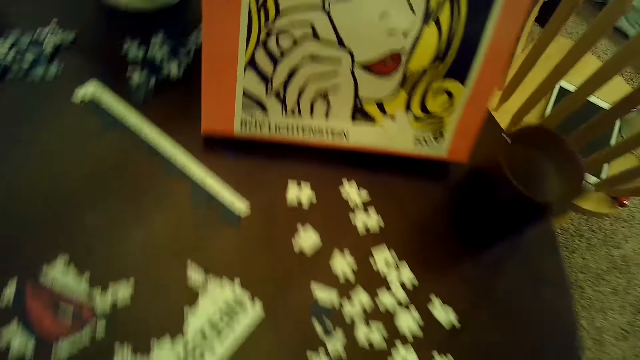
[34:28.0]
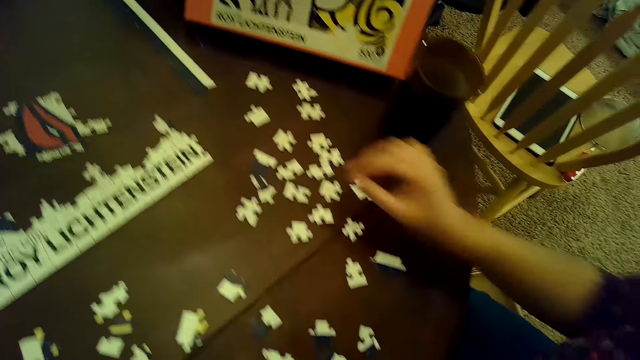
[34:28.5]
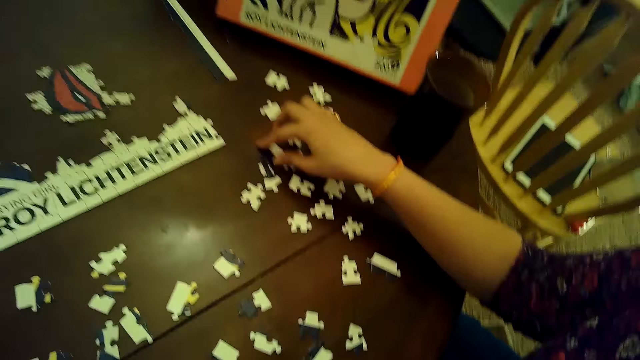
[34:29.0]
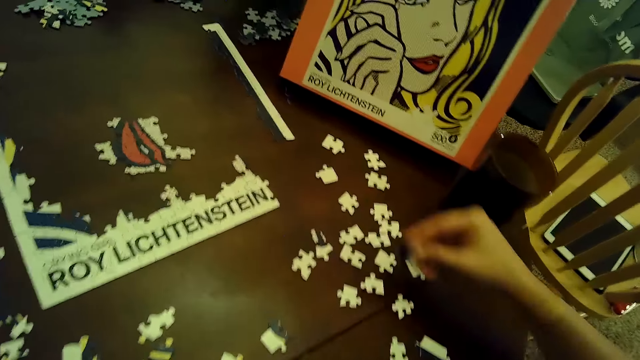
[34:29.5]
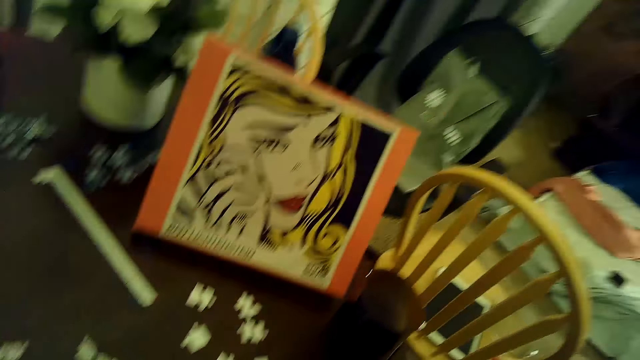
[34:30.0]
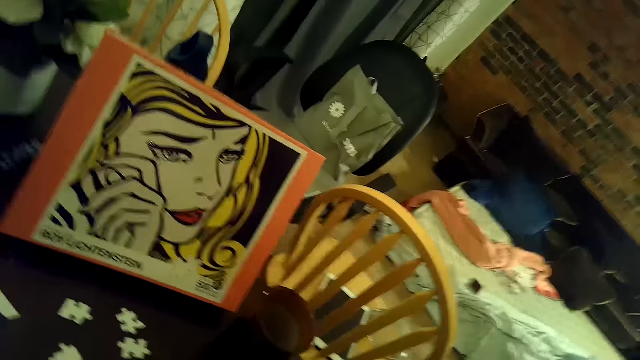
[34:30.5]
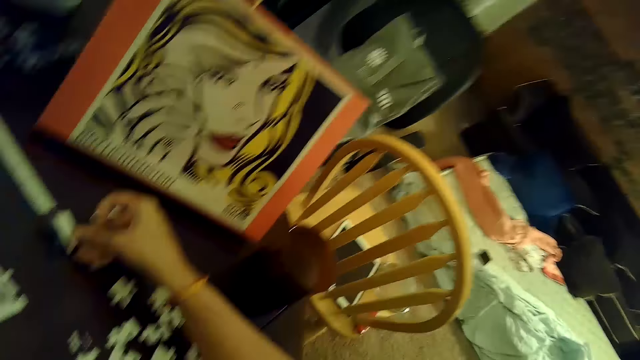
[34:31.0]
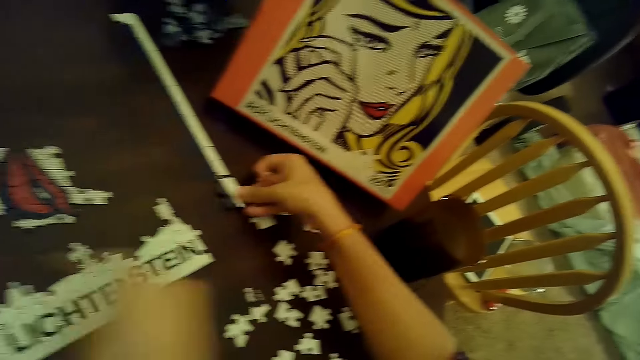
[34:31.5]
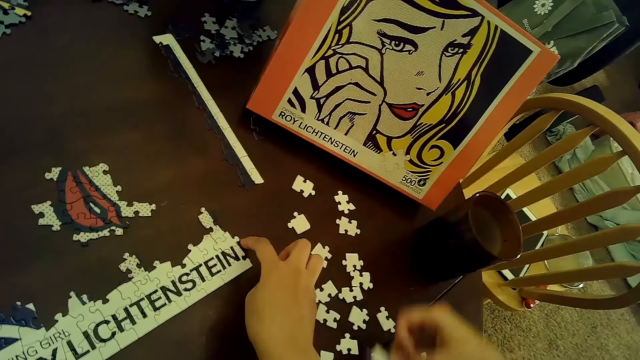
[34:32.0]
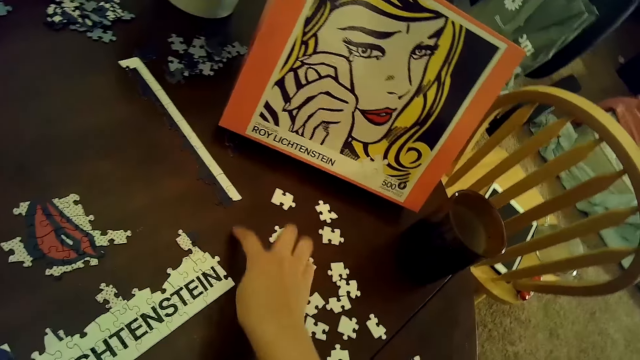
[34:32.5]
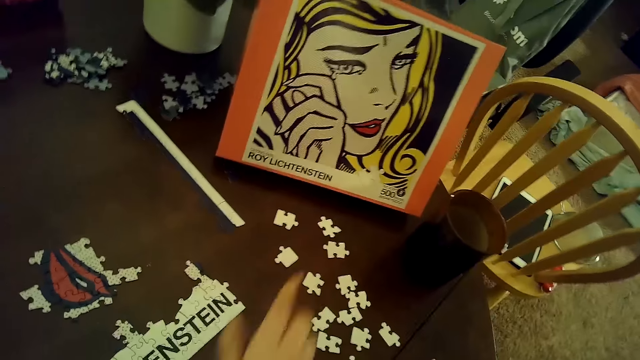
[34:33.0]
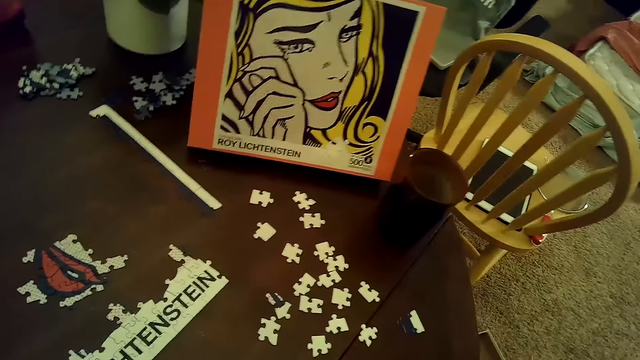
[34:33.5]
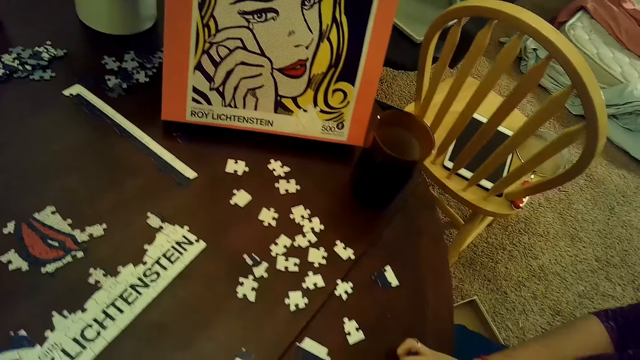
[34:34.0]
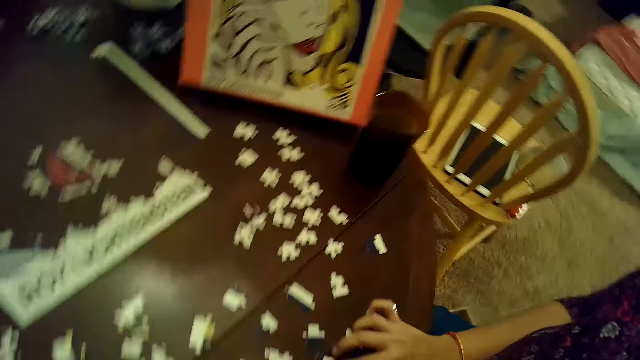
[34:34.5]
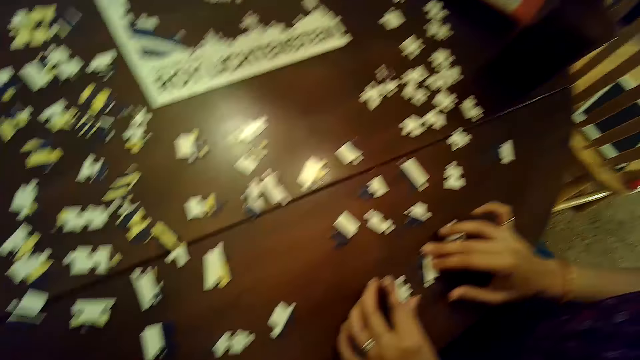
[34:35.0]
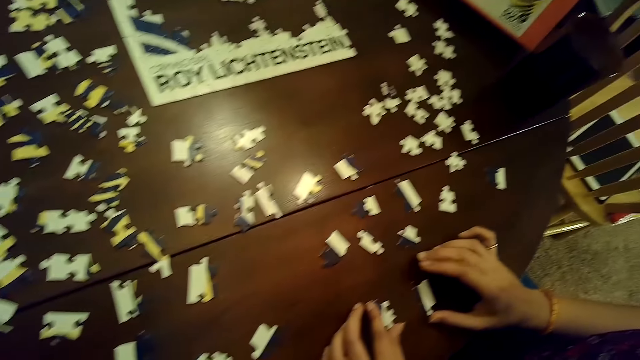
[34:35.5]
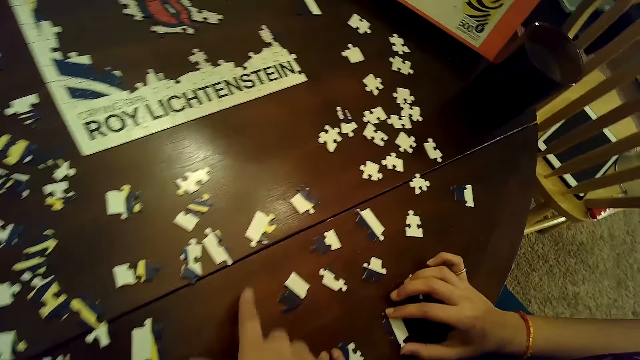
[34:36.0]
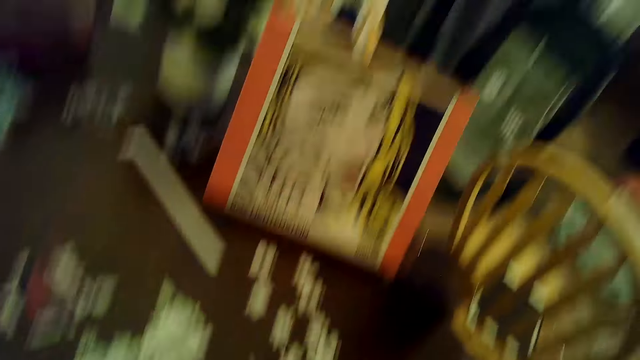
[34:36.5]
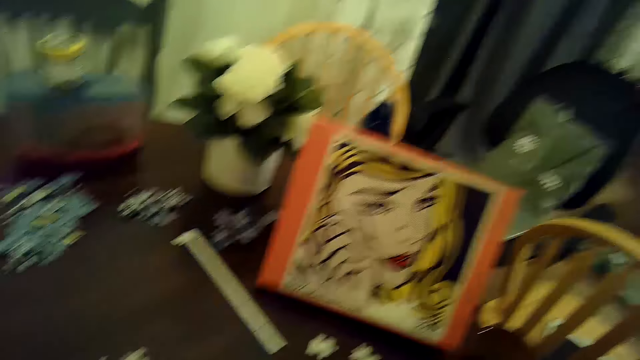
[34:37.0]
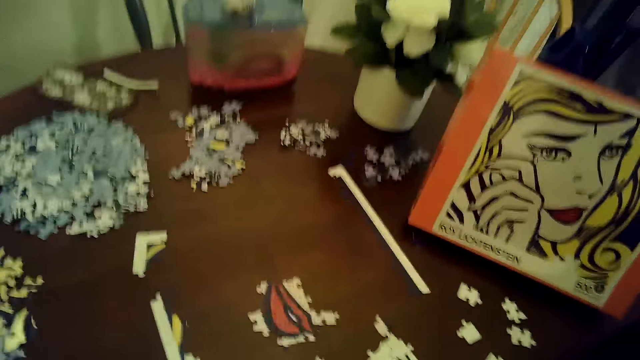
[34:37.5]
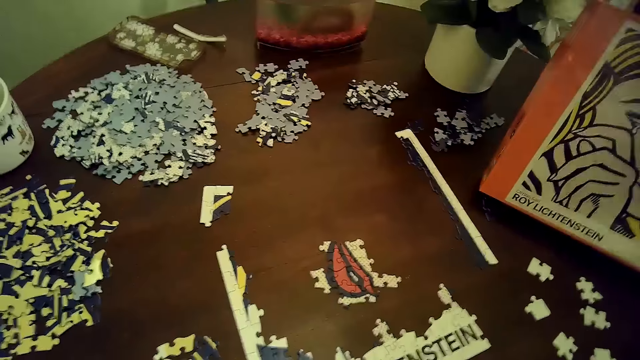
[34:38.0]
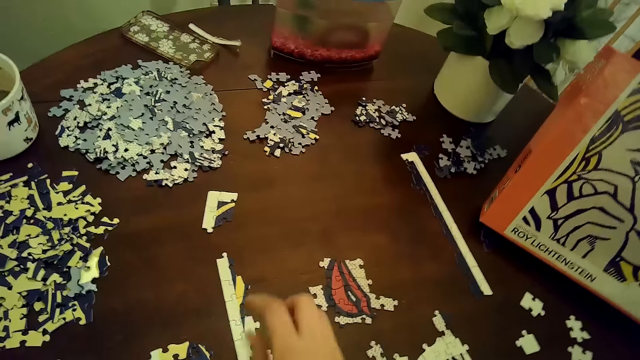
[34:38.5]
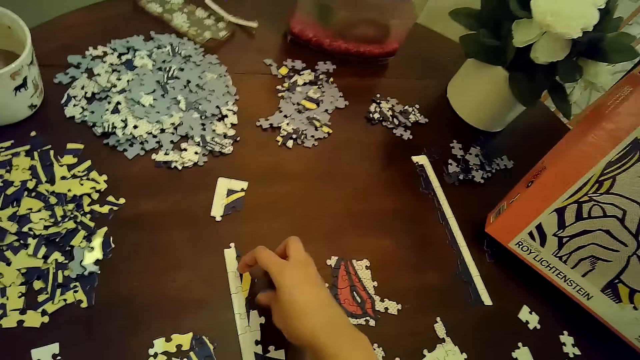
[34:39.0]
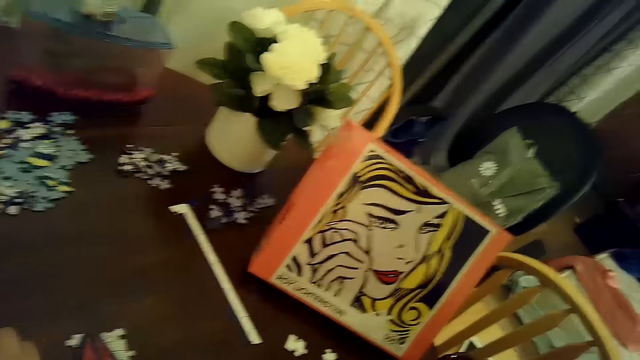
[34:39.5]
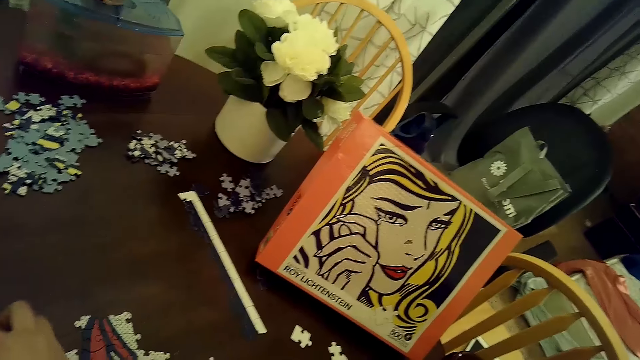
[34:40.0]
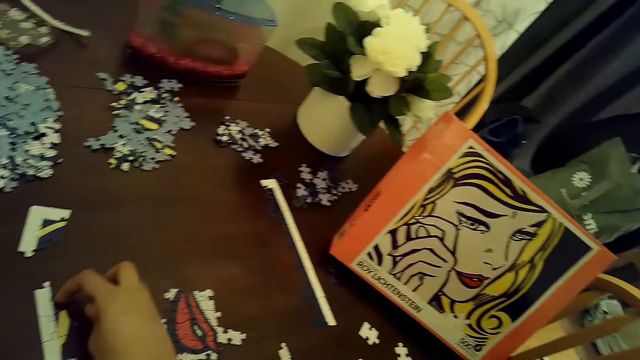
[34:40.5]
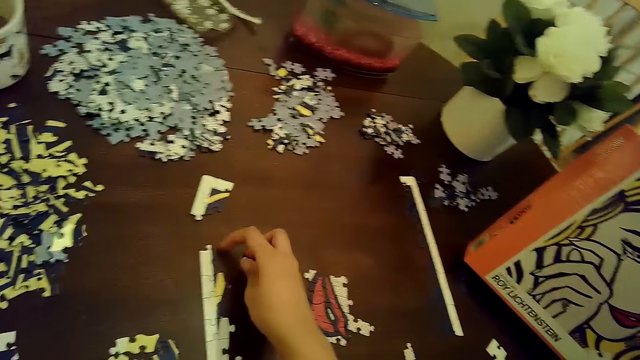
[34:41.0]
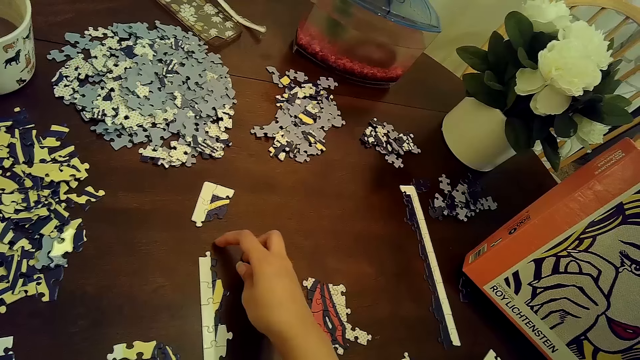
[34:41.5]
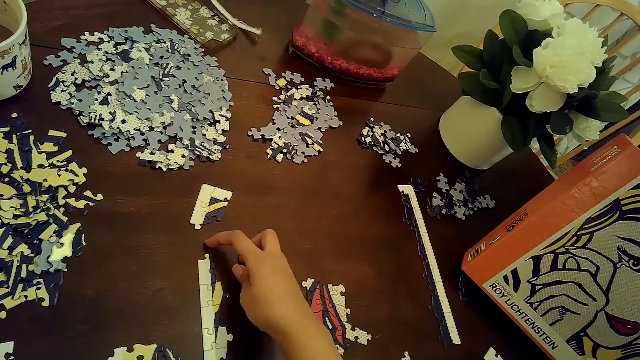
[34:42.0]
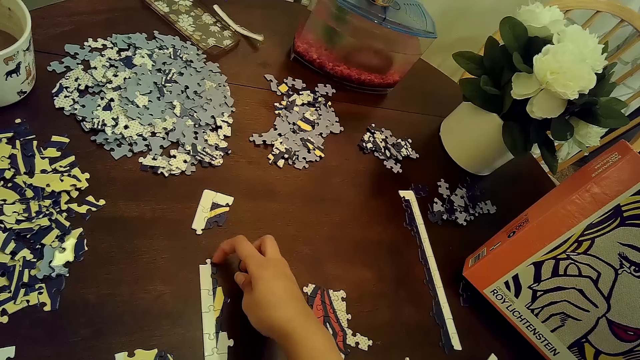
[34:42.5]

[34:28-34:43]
A woman picks up a puzzle piece from the table with her right hand. The woman touches the puzzle tile on the table with the puzzle piece in her right hand. The camera wearer gestures on the table with her right hand. The woman moves a puzzle piece on the table with her right hand. The camera wearer gestures on the table with her right hand. She arranges cards on the table.

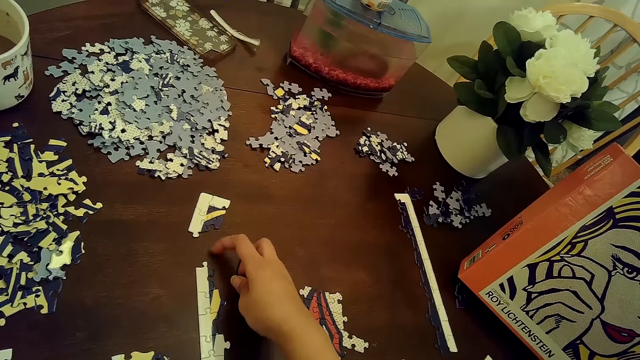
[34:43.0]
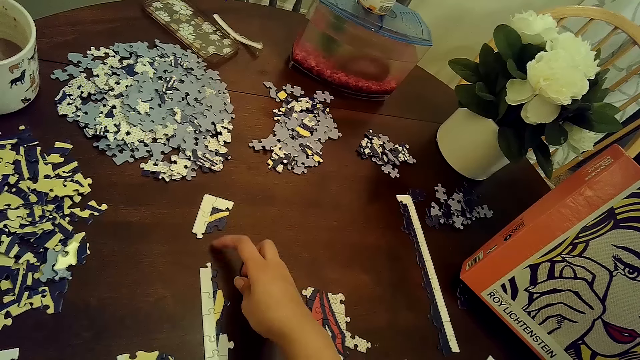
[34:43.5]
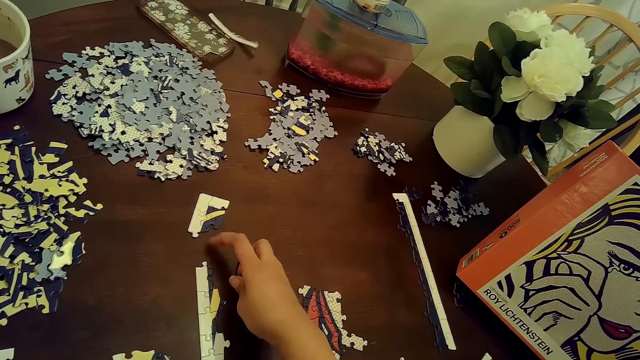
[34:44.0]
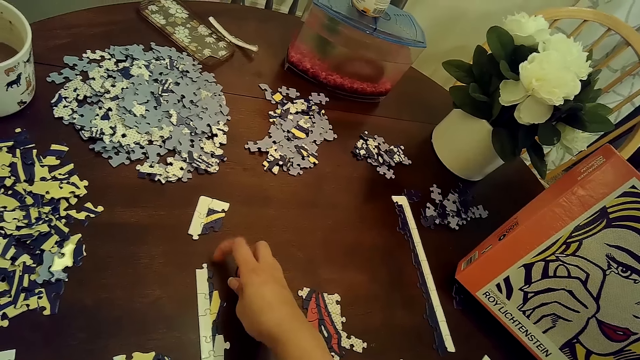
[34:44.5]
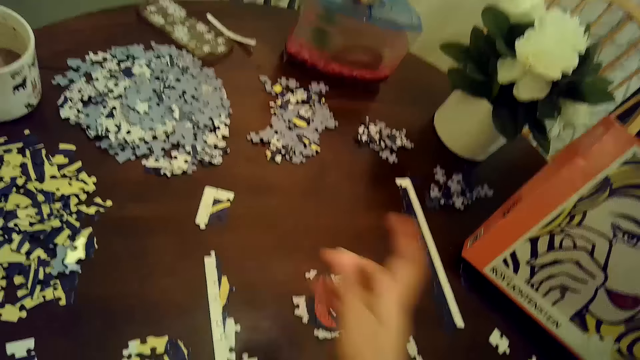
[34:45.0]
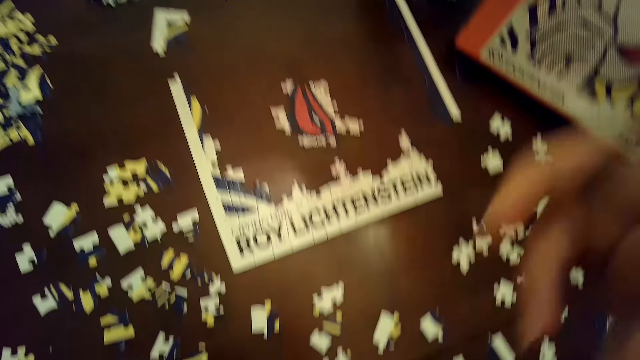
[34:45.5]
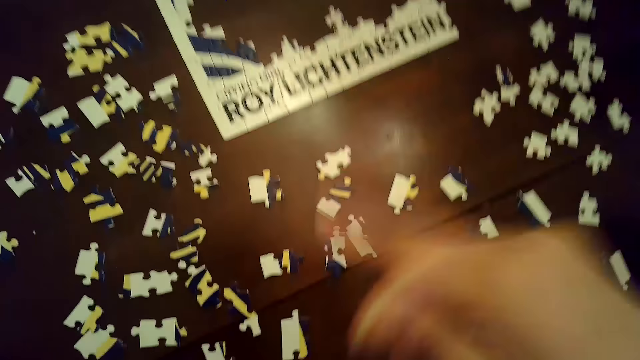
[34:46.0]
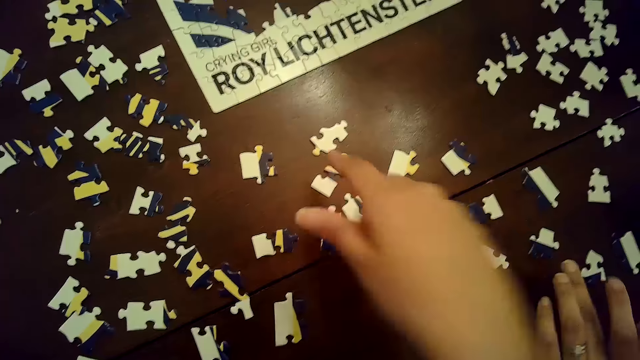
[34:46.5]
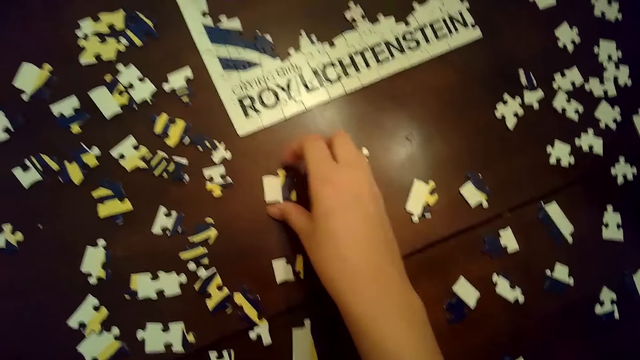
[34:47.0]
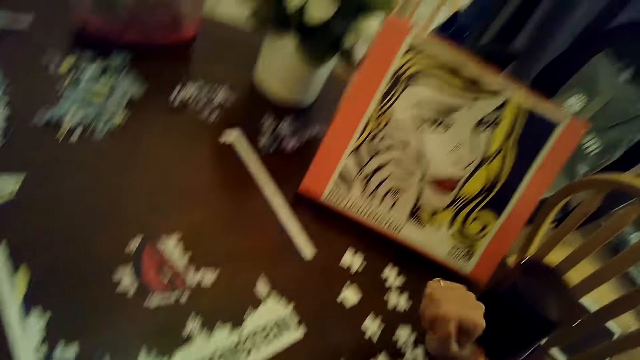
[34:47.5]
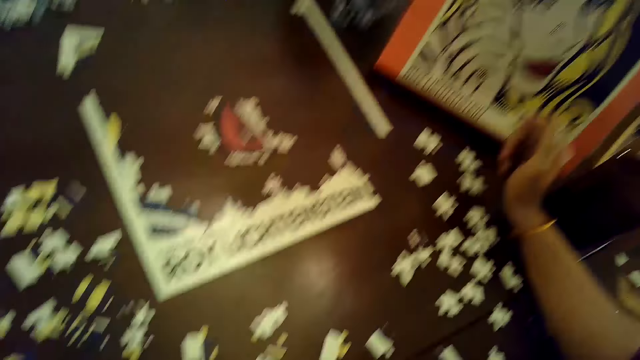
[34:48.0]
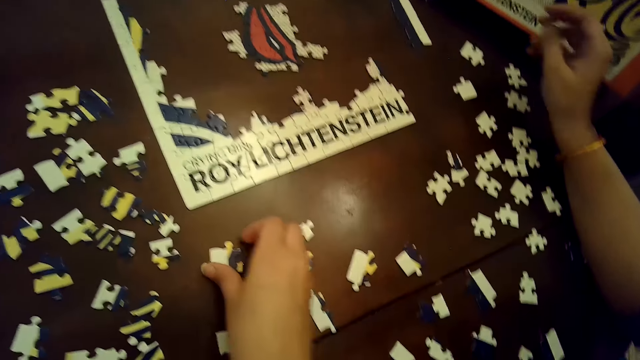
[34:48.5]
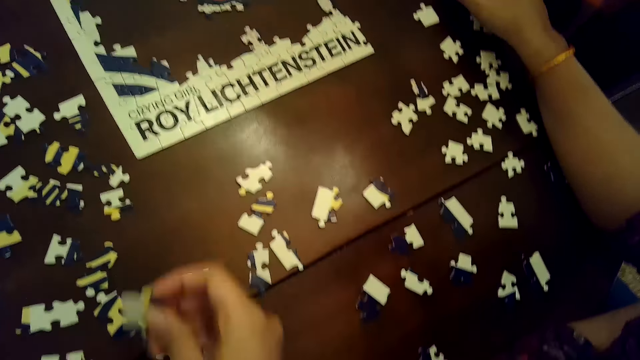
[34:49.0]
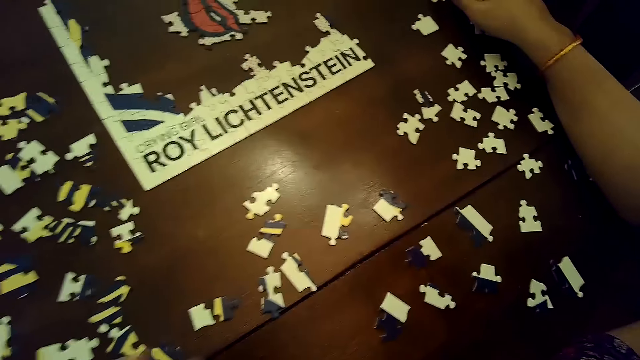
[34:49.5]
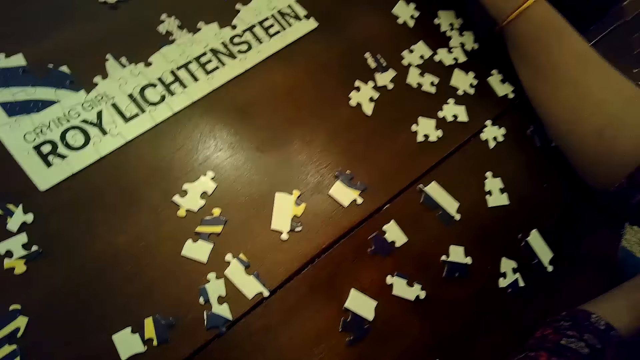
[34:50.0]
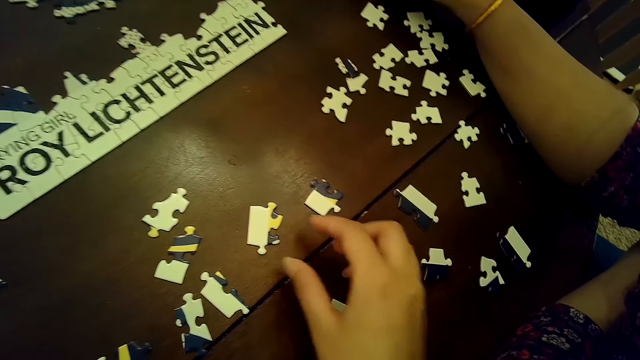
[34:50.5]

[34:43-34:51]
The camera wearer picks a puzzle piece from the table with her right hand.
